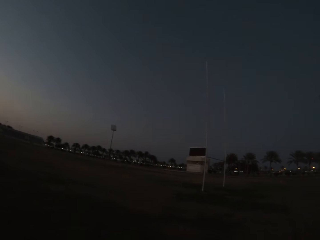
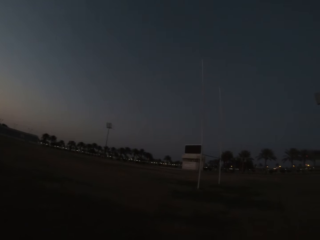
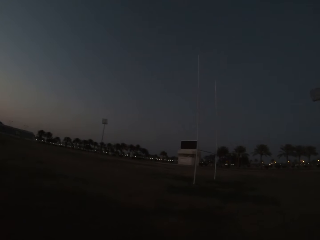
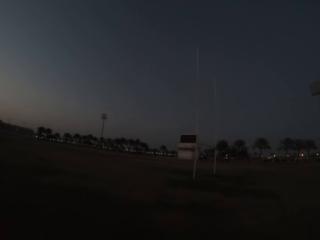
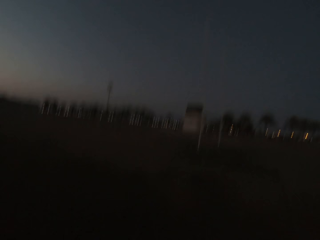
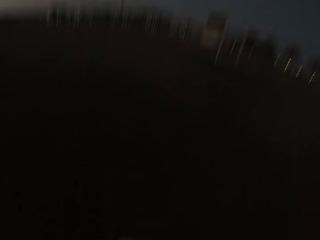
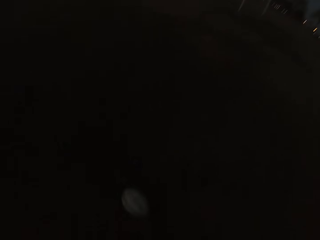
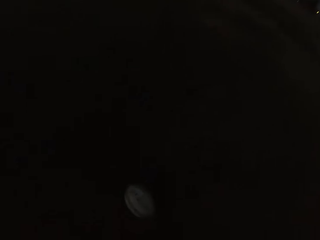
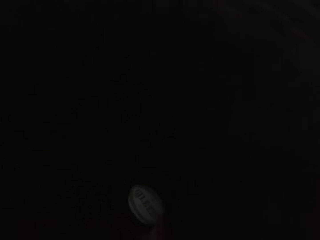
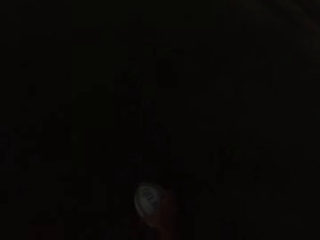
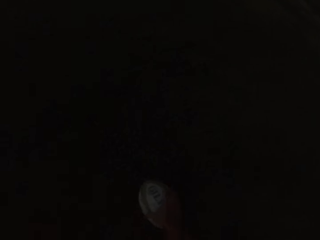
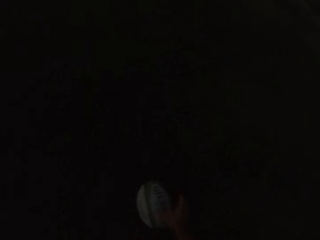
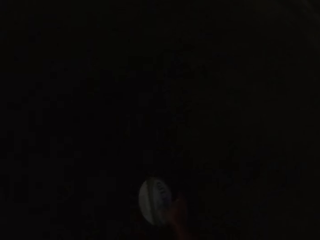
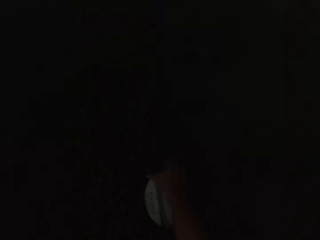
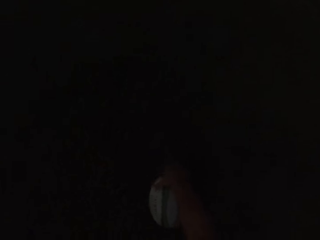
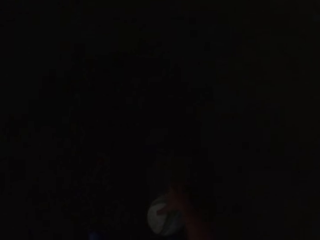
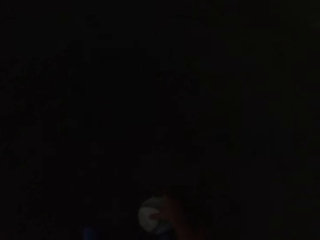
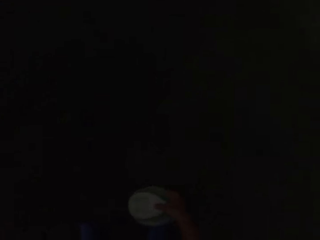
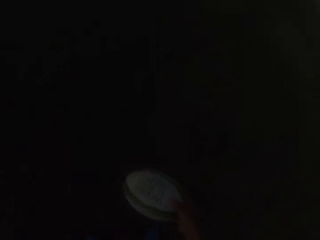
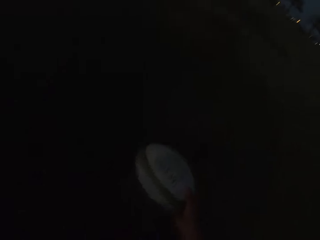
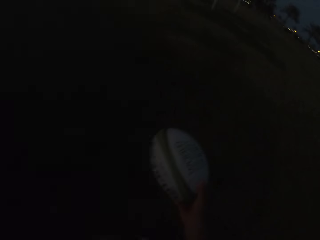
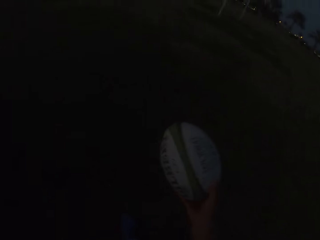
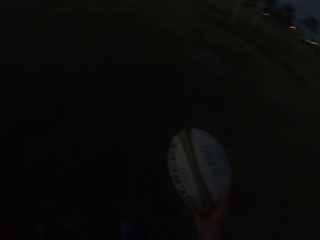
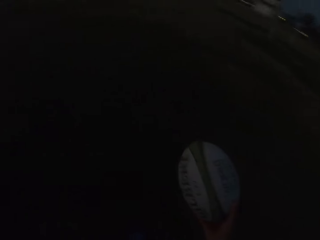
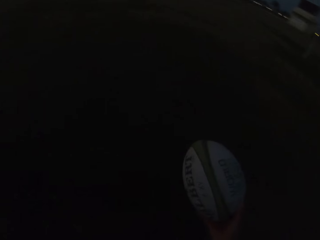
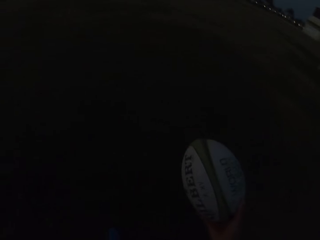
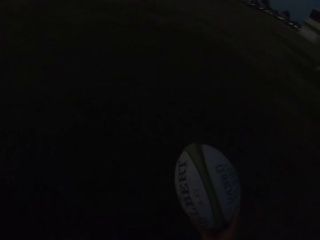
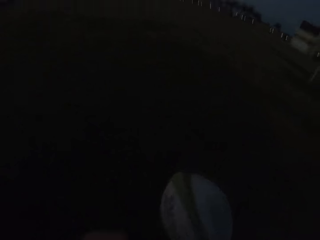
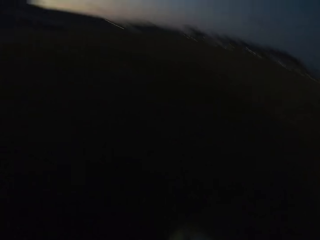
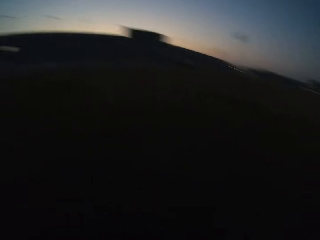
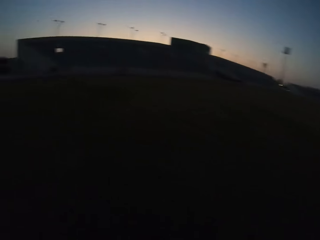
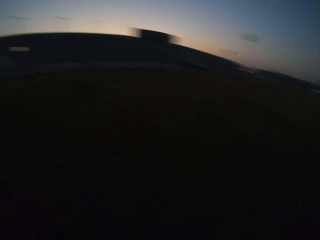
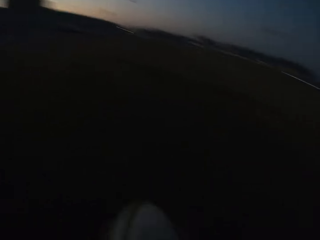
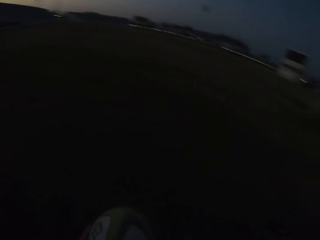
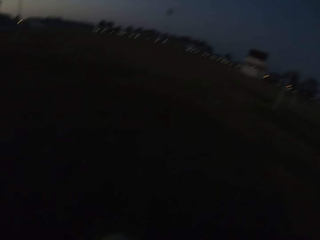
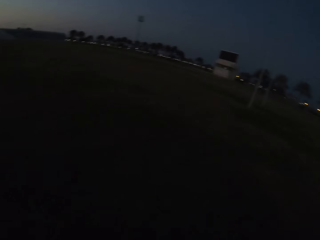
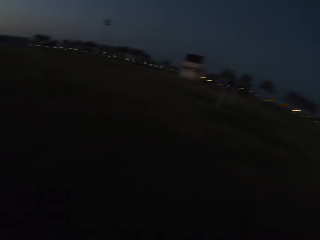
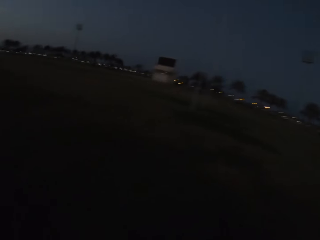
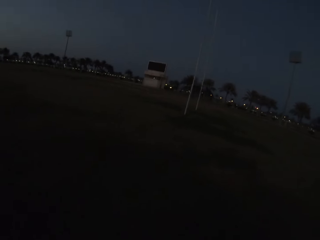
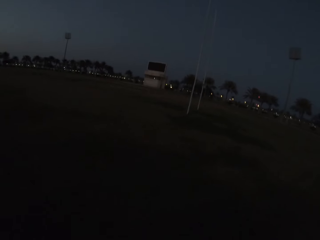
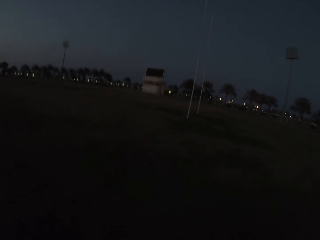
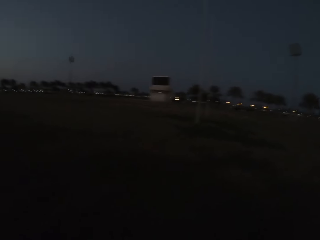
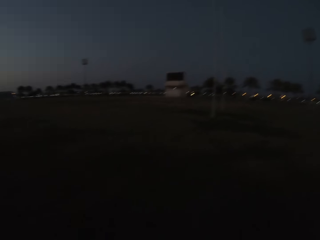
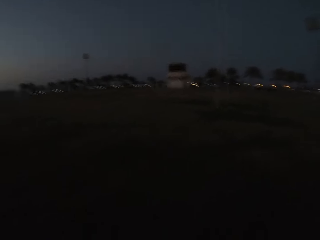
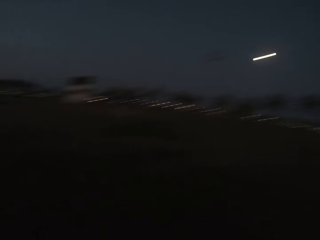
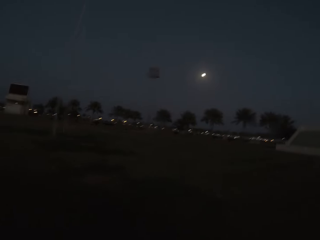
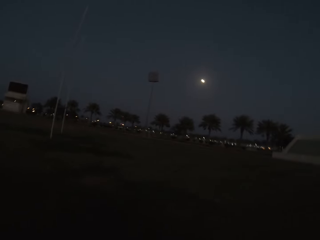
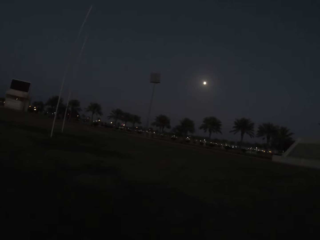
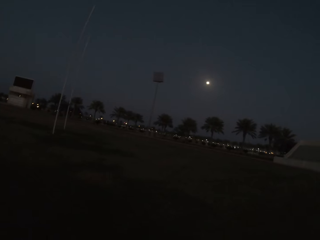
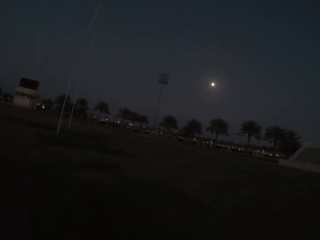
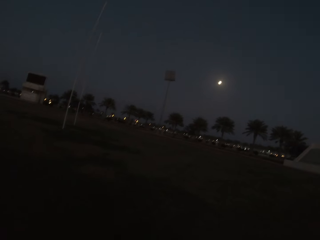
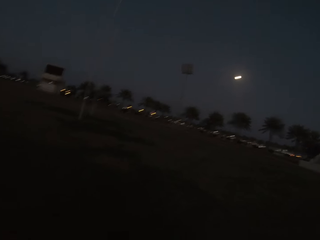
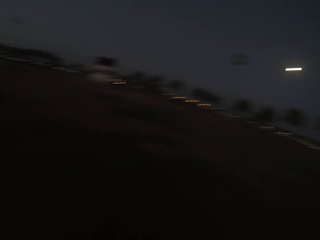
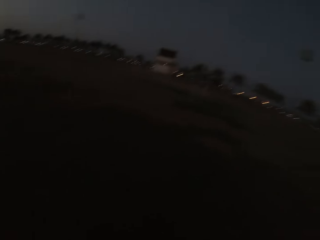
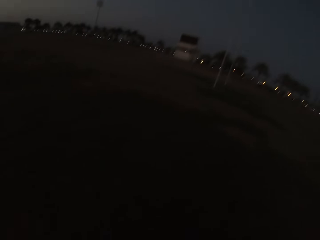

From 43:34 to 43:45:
The camera wearer picks up the ball. They hold the ball.

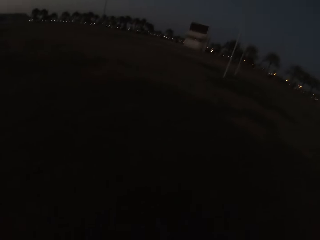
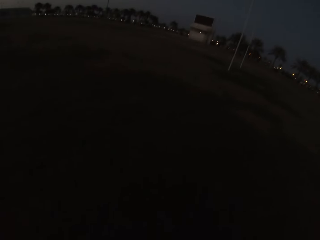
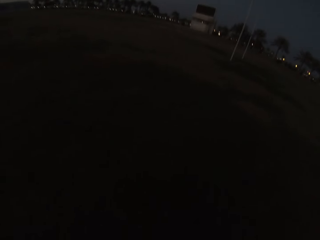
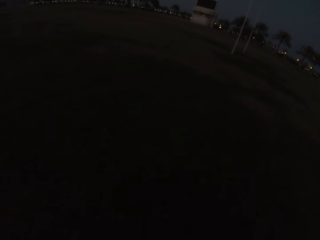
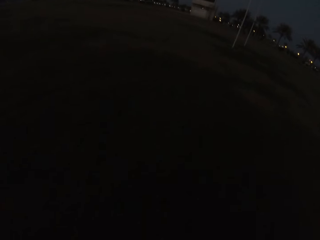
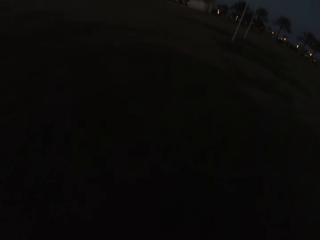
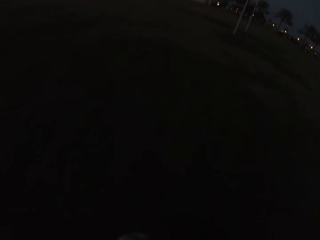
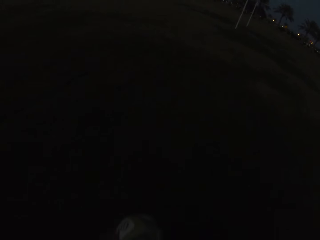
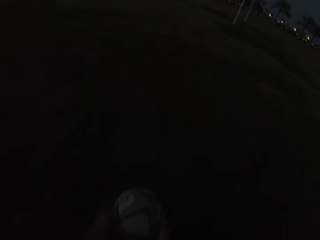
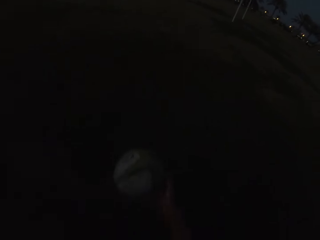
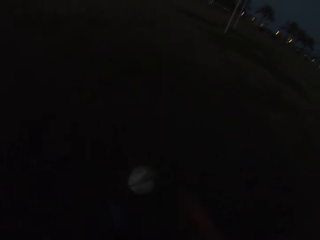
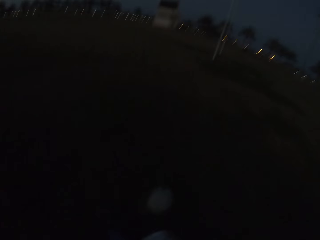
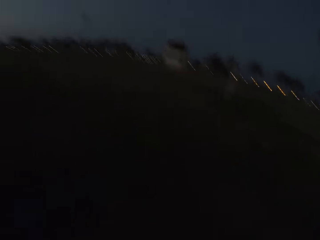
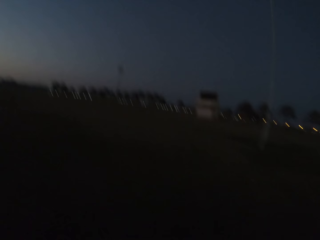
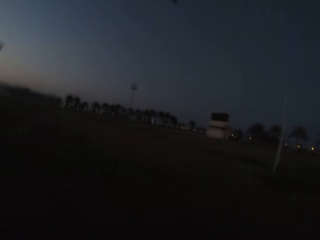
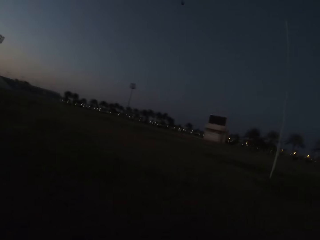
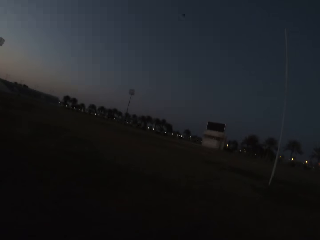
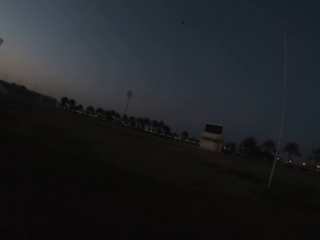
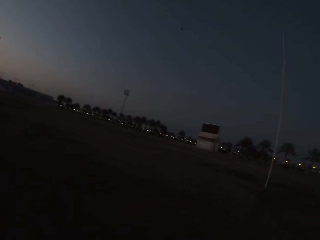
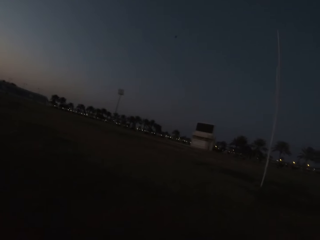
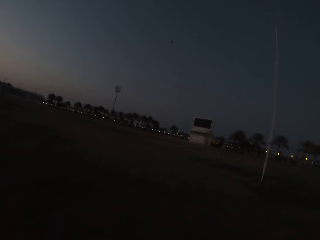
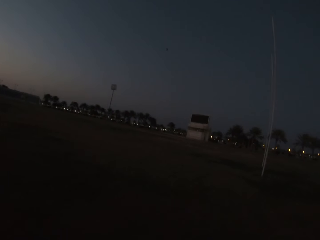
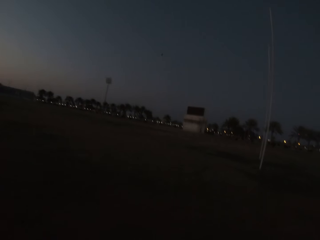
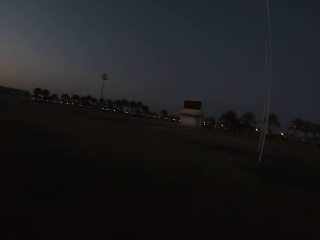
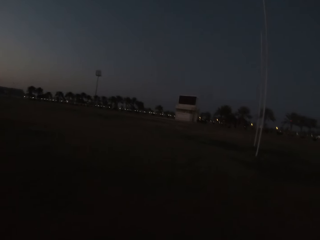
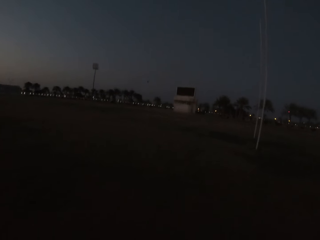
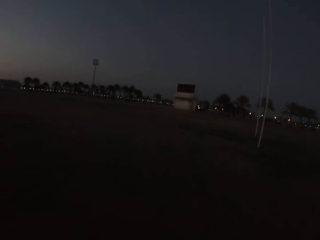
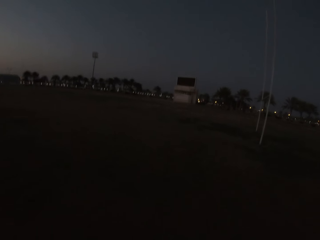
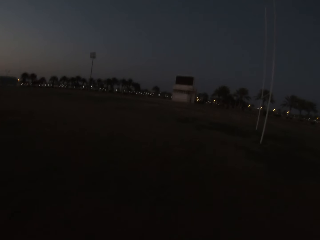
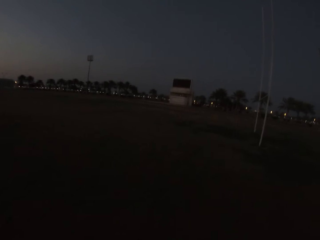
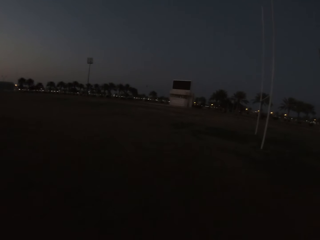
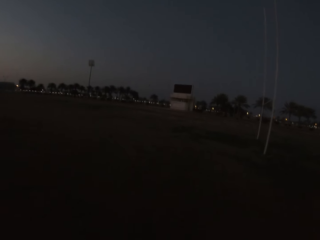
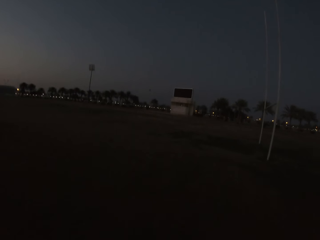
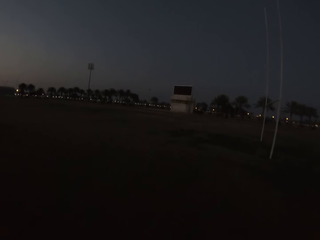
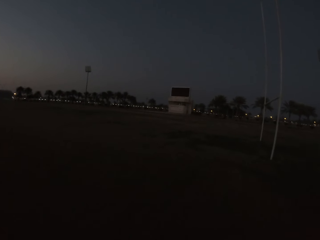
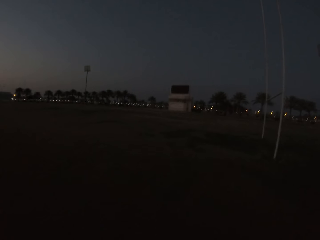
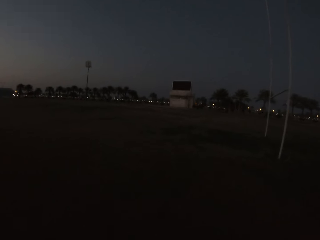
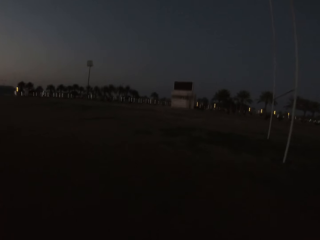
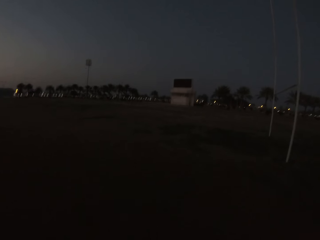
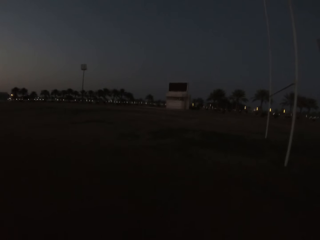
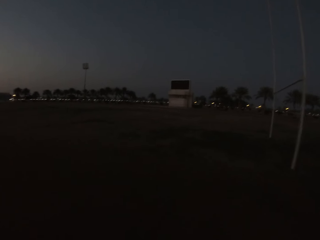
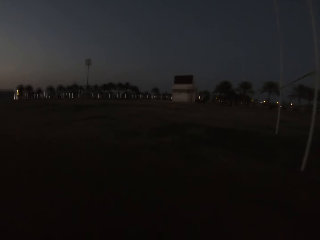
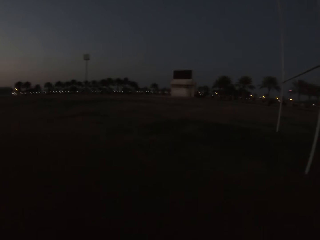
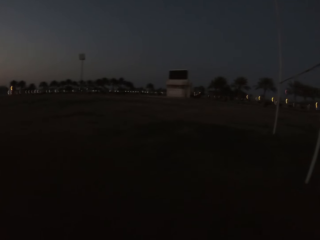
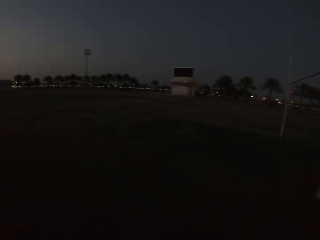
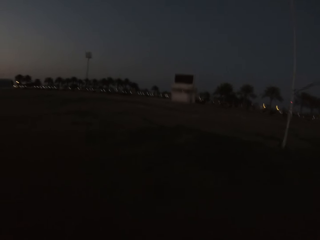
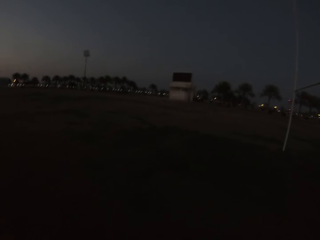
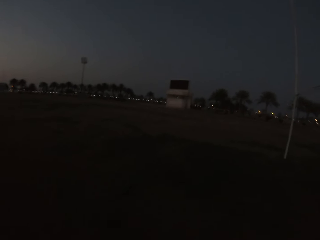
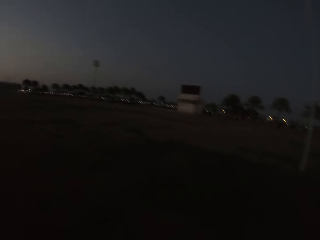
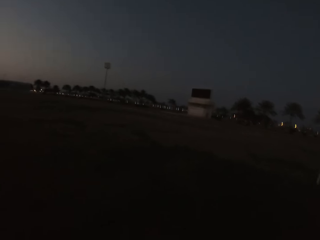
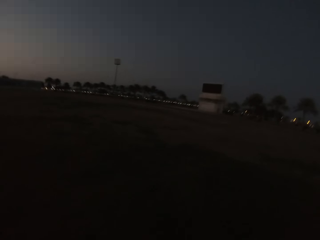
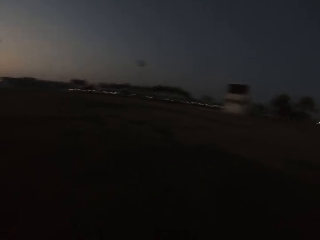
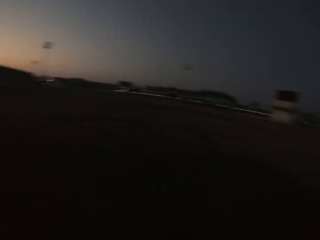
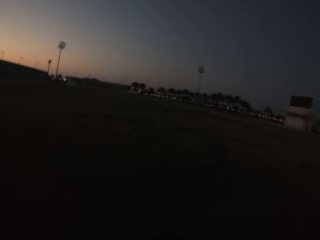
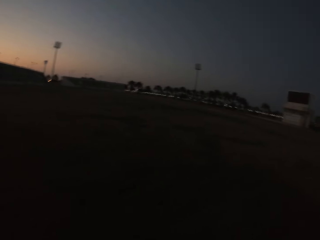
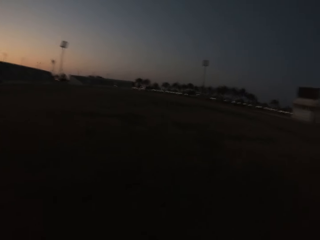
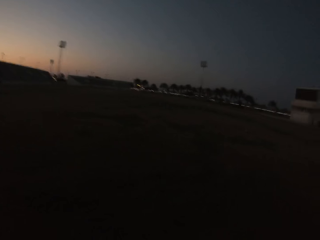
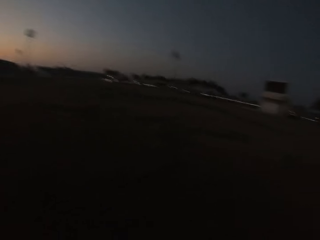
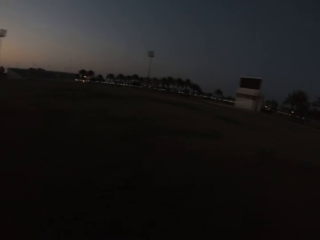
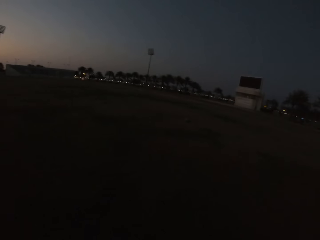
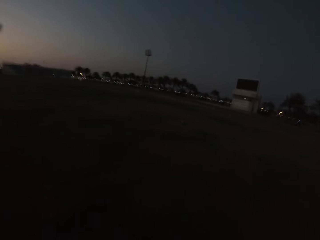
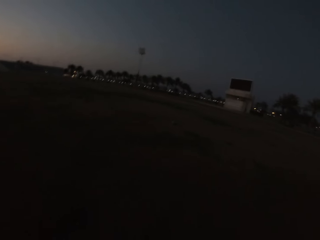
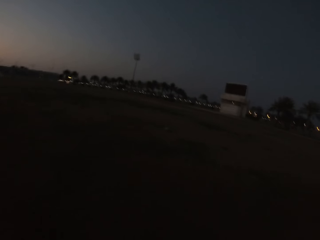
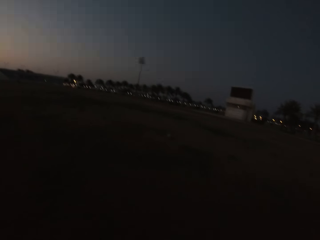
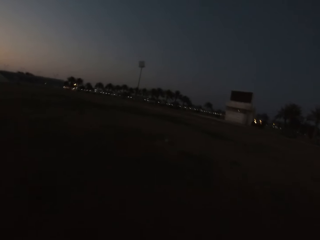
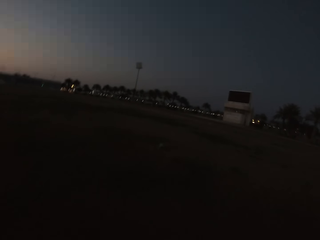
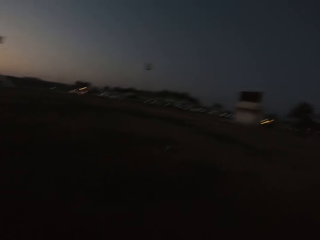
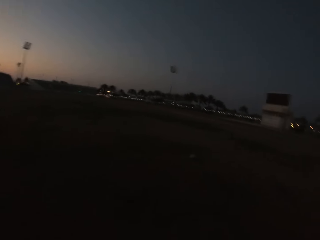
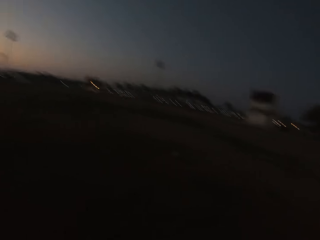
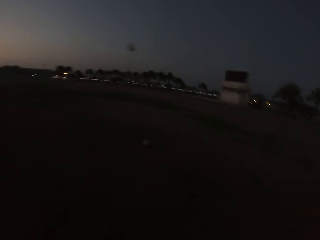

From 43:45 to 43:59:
The camera wearer kicks the ball. They walk towards the ball. They kick the ball.
